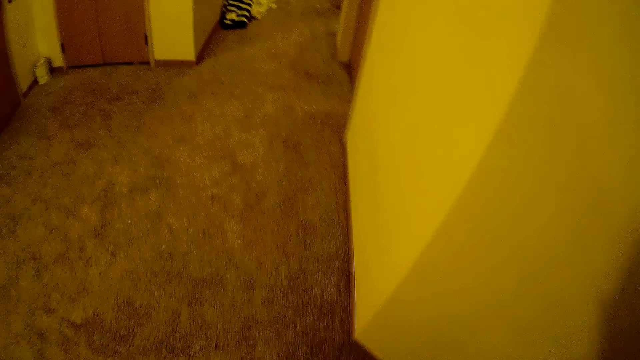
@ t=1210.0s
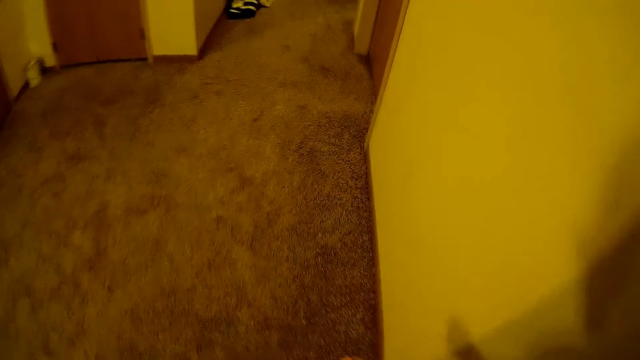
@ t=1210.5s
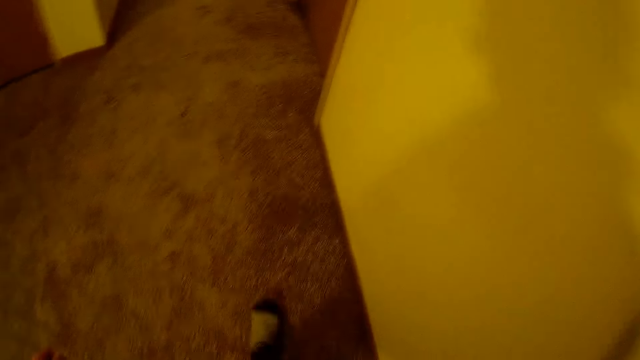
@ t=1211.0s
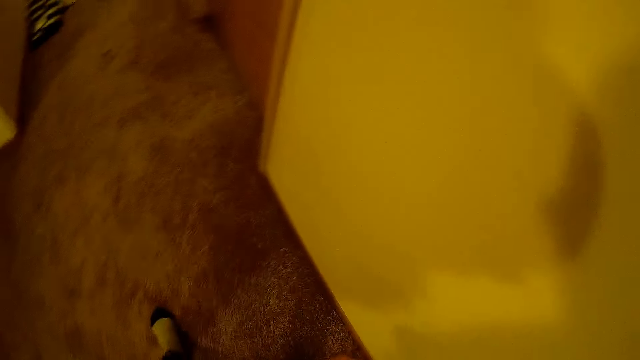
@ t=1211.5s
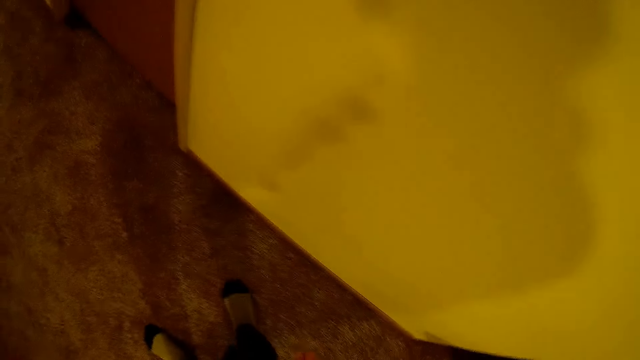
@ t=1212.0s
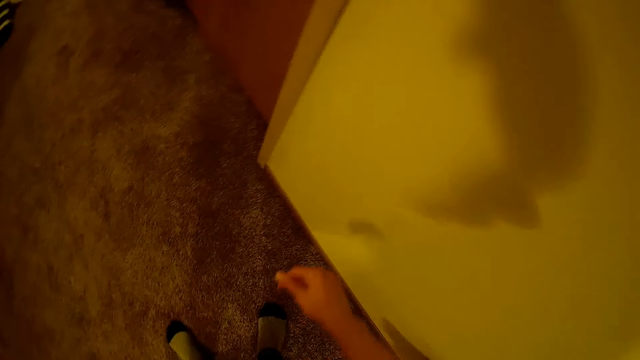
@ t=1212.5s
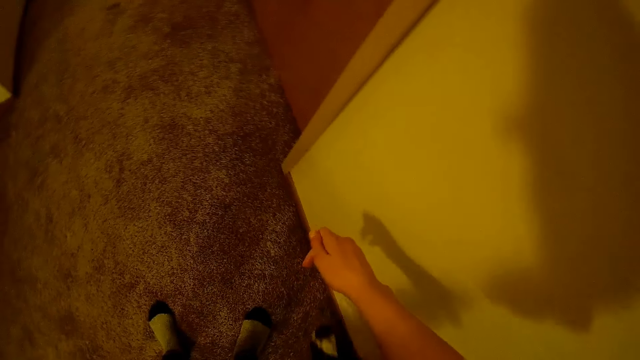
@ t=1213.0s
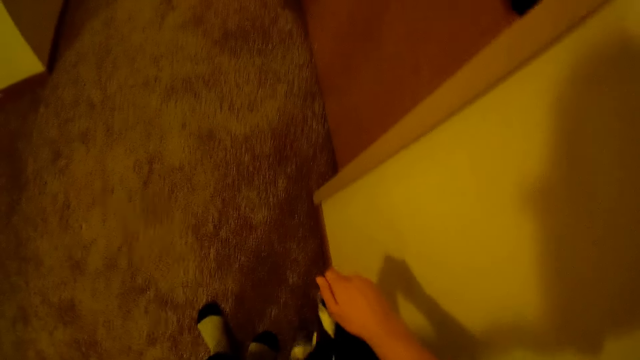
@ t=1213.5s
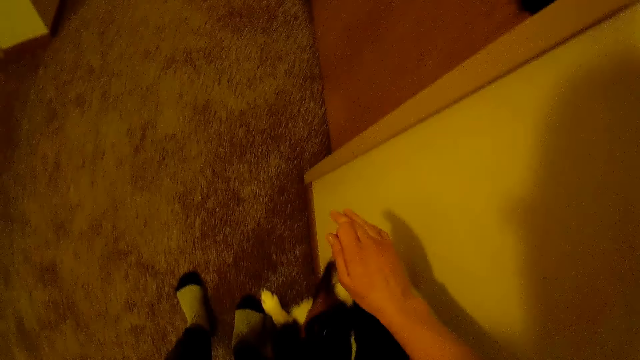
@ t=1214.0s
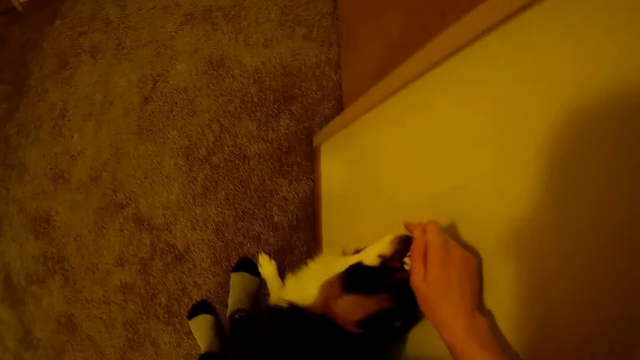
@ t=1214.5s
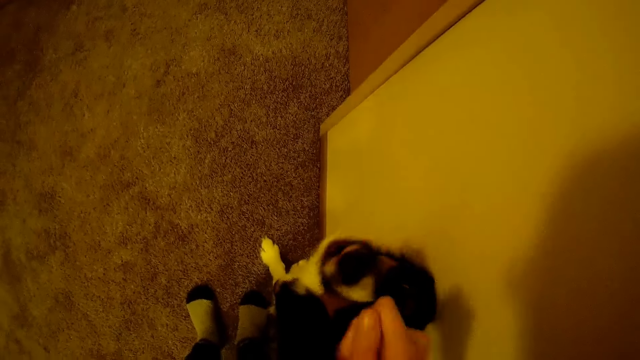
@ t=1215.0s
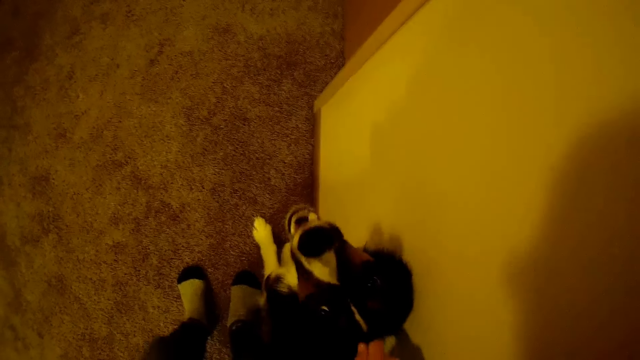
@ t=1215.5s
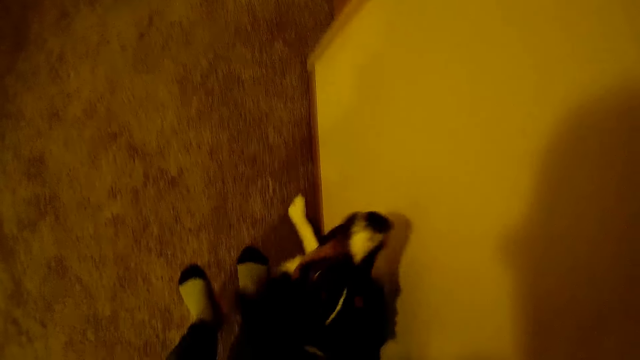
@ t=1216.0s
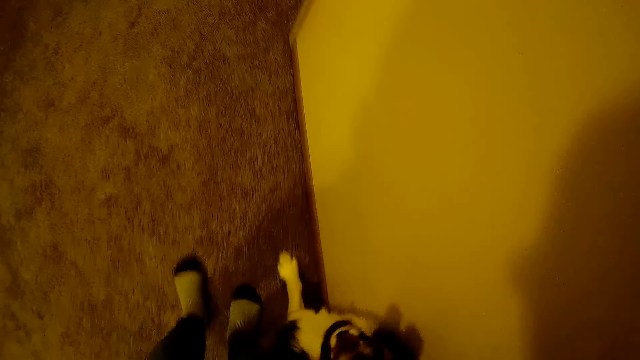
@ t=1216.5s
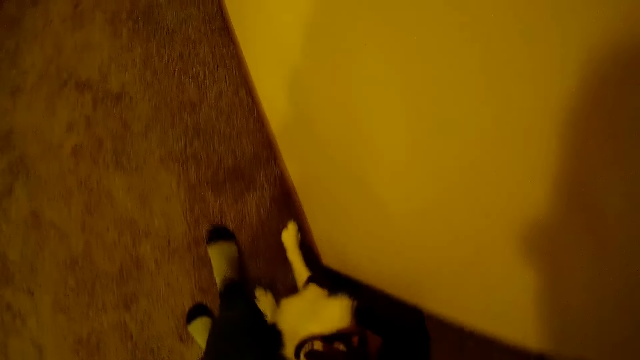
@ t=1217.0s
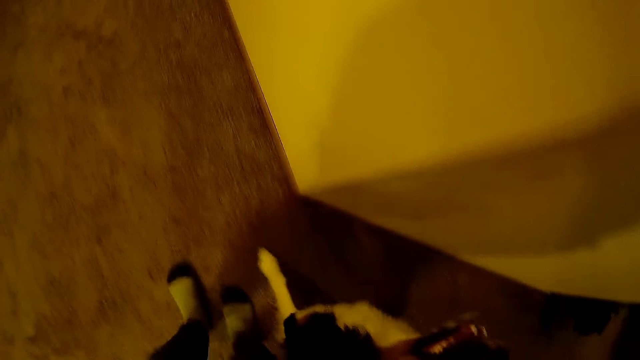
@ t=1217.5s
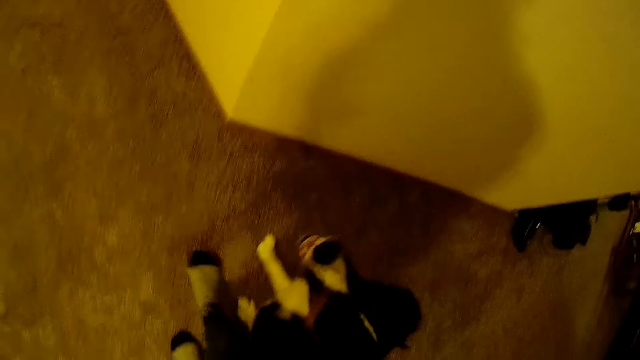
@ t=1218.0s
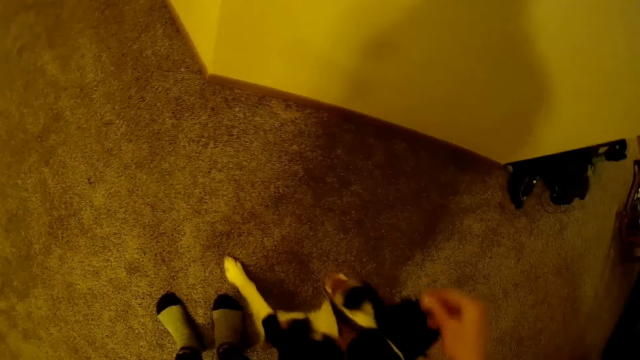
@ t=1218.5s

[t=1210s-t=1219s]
The camera wearer walks forward in the house to a door. She plays with the dog. She feeds the dog with her right hand.

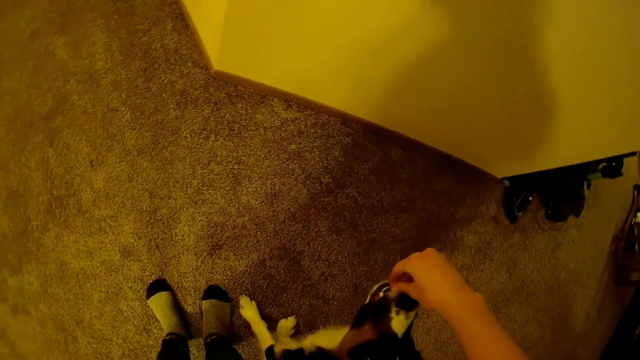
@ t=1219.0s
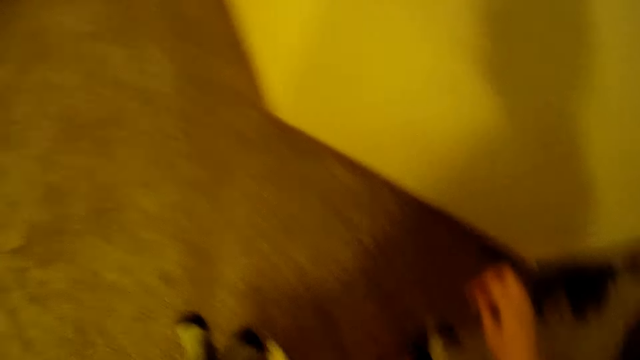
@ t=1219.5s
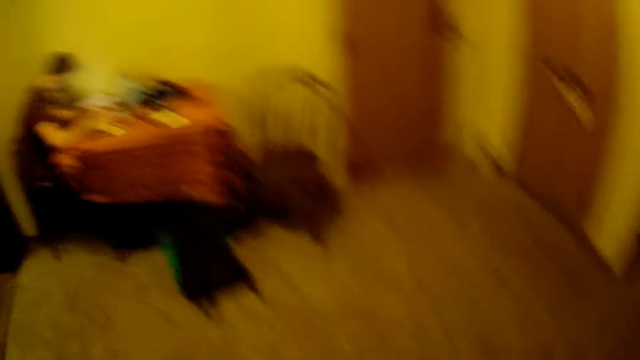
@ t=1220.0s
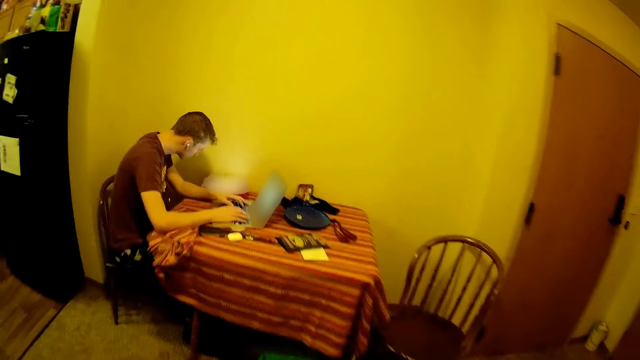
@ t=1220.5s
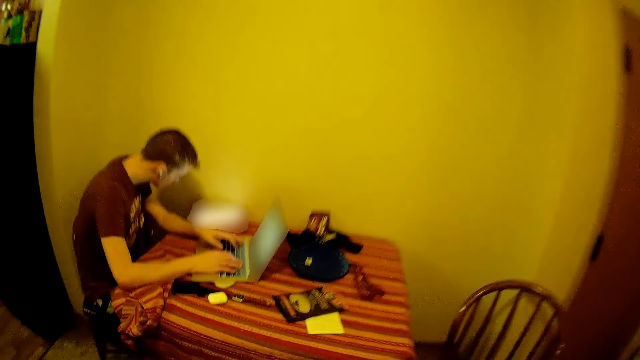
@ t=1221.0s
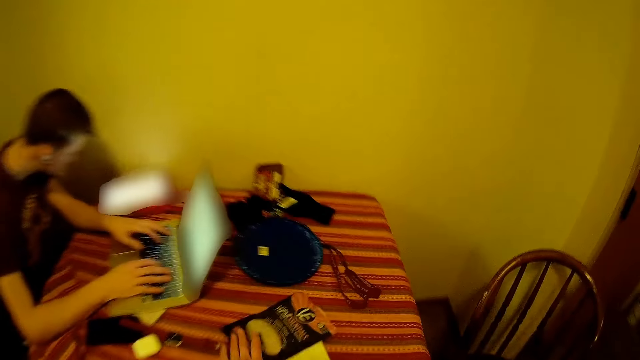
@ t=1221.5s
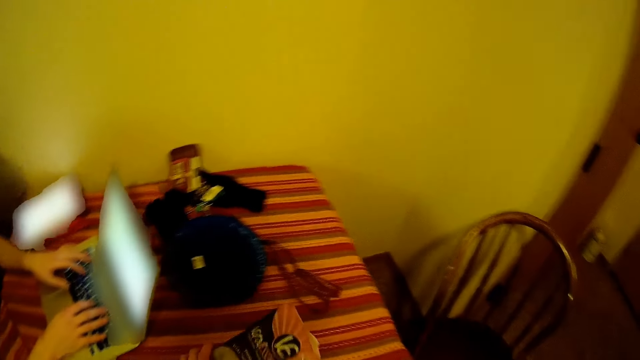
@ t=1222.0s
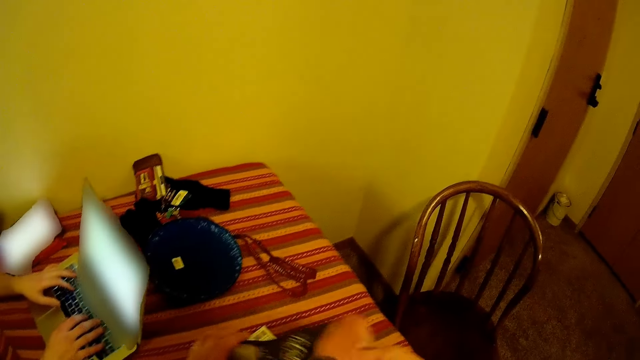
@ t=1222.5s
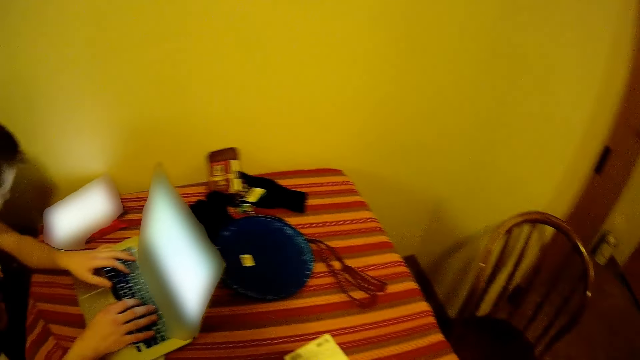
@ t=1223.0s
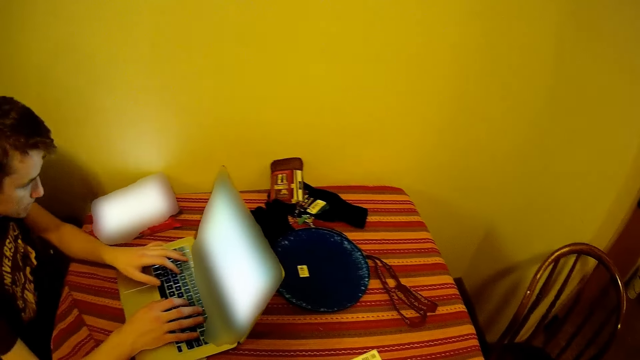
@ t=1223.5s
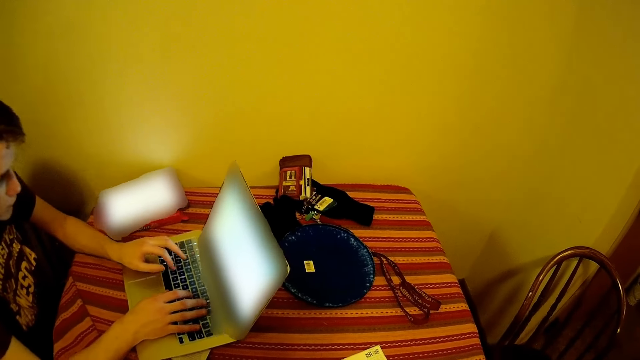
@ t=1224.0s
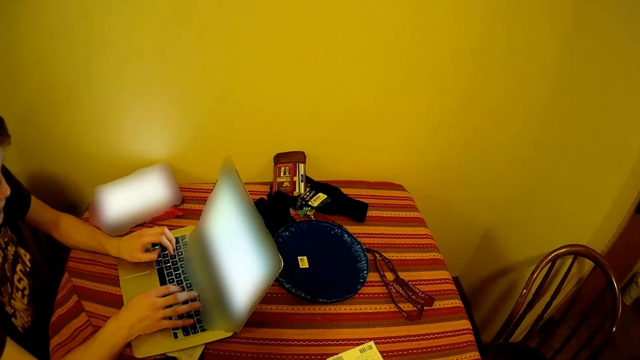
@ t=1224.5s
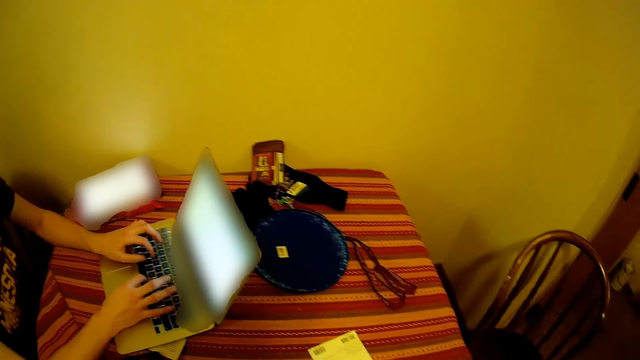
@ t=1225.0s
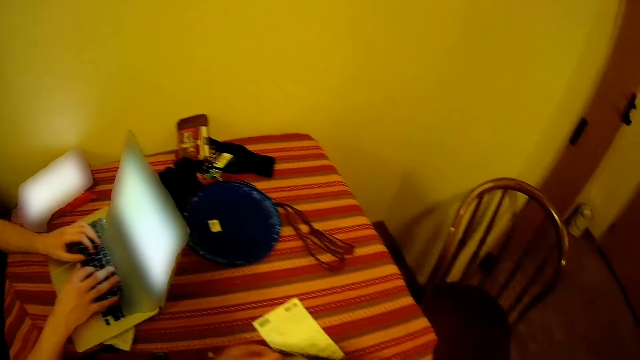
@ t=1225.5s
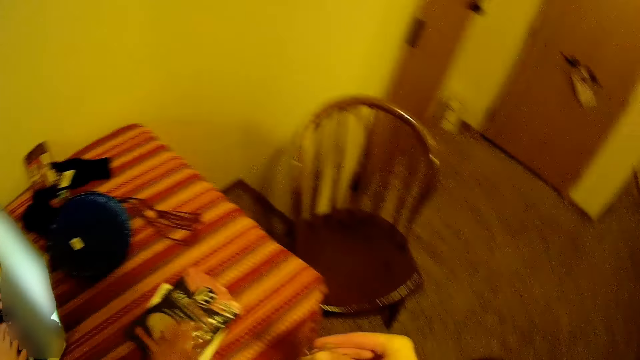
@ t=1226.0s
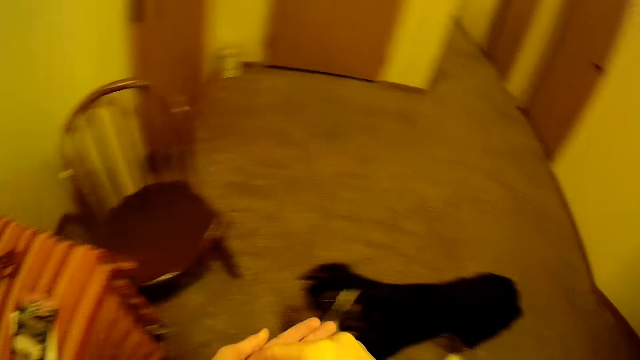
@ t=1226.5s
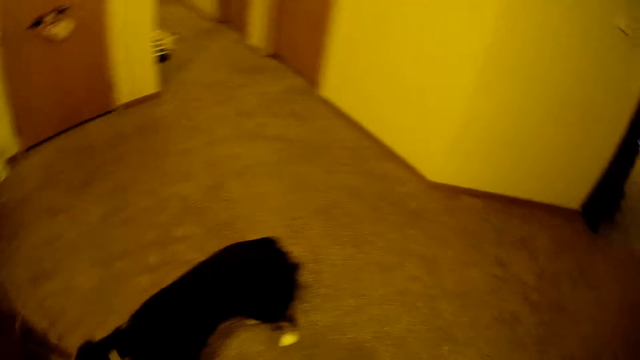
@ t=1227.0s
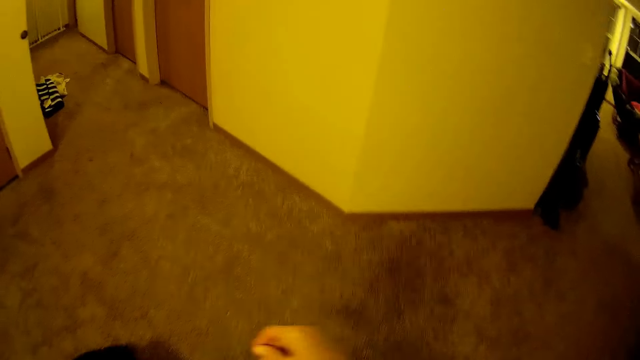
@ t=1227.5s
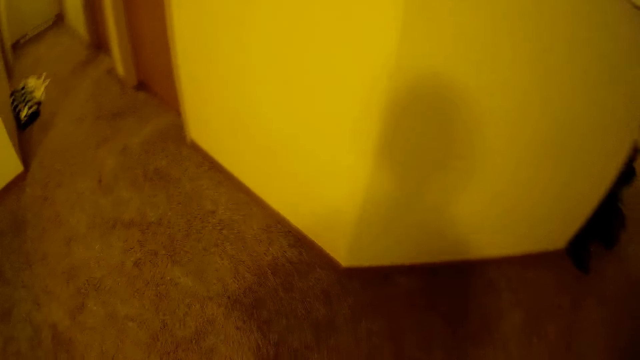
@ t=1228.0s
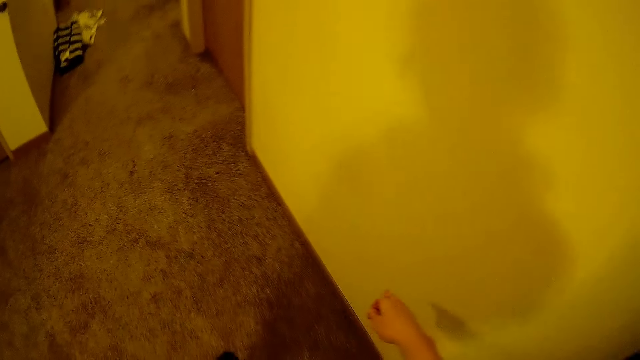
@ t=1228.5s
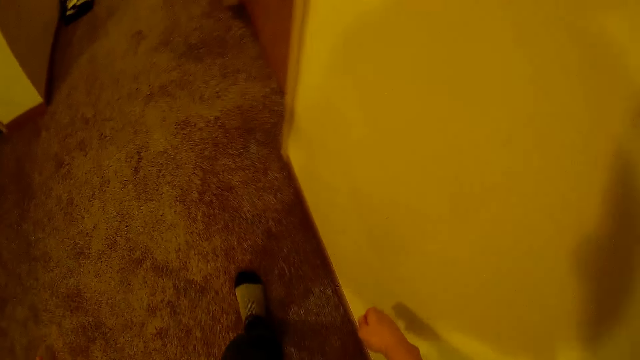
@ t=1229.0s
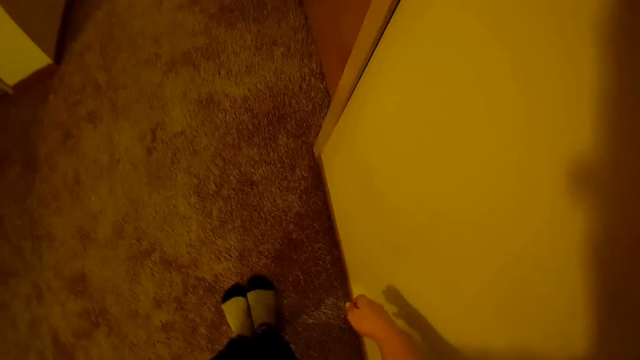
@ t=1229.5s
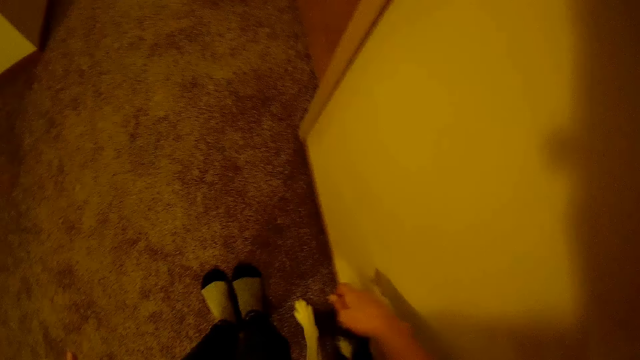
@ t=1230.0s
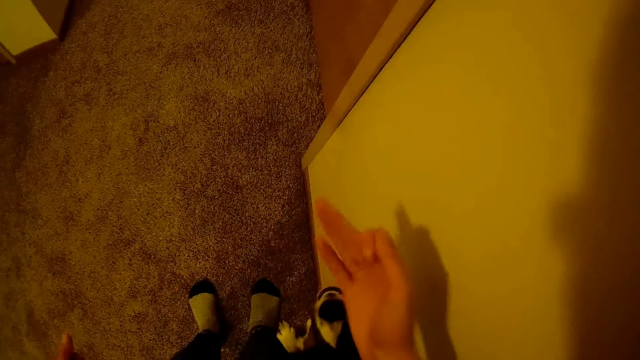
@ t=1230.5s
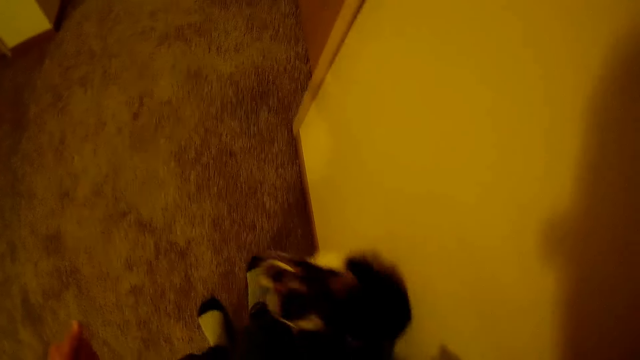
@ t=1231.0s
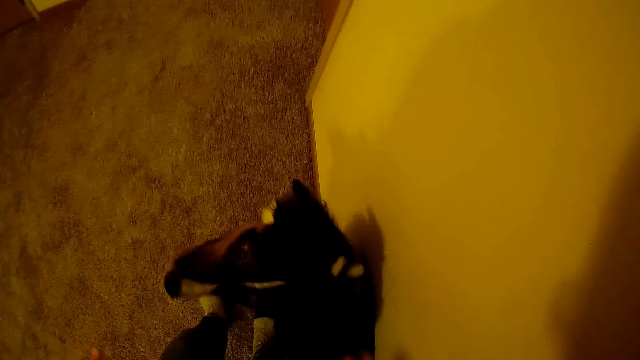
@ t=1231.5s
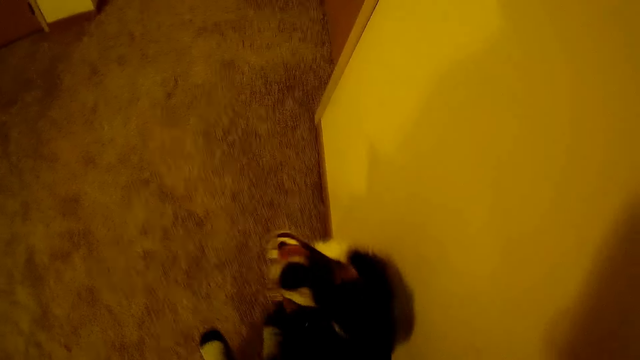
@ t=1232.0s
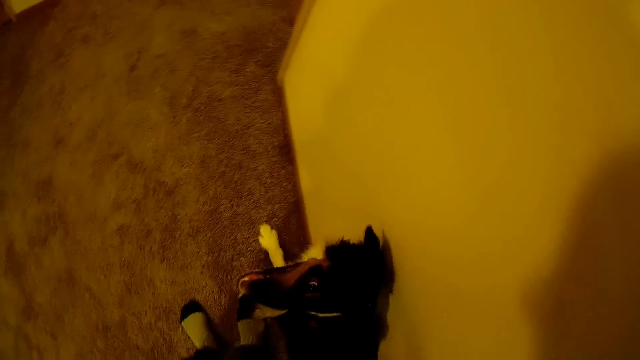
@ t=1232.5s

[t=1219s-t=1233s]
The camera wearer walks close to the dining table. A person uses the laptop. The camera wearer picks the pack of dog chips from the dining table with her left hand. She picks dog chips from the pack with her right hand. The person uses the laptop. The camera wearer drops the pack of dog chips on the dining table with her left hand. She puts the dog chips on the left hand. She walks in the house to the door. She stands beside the wall. She feeds the dog with her right hand. She plays with the dog.
